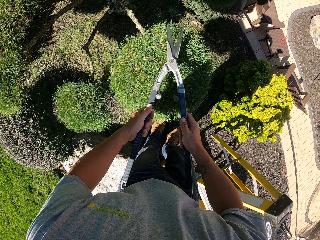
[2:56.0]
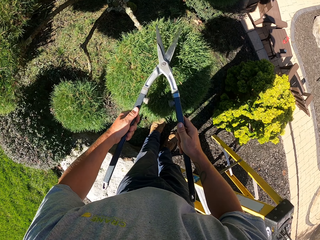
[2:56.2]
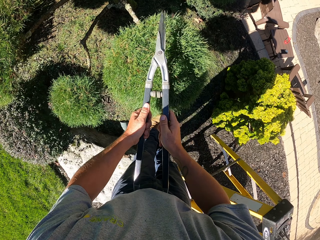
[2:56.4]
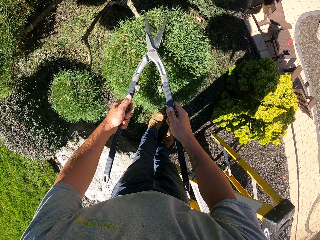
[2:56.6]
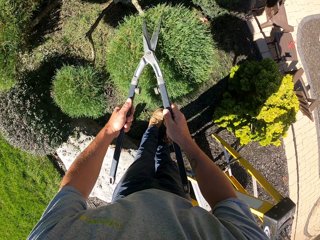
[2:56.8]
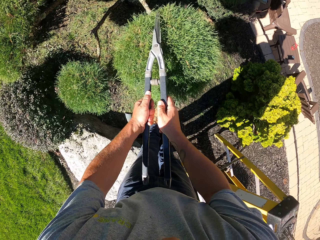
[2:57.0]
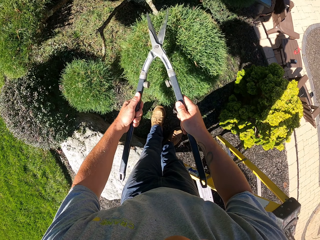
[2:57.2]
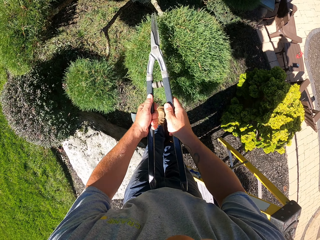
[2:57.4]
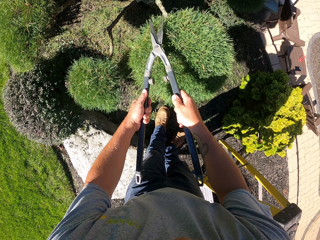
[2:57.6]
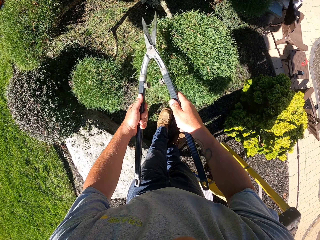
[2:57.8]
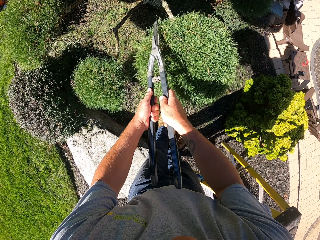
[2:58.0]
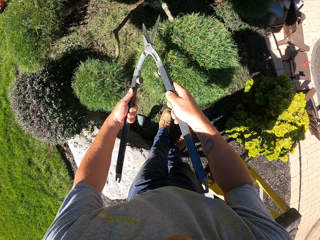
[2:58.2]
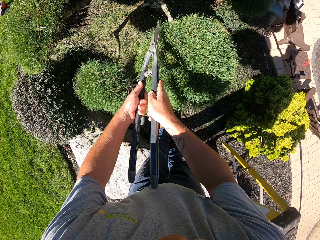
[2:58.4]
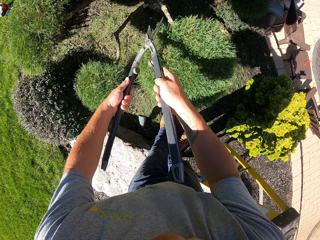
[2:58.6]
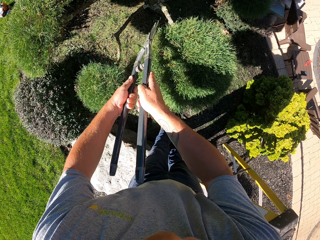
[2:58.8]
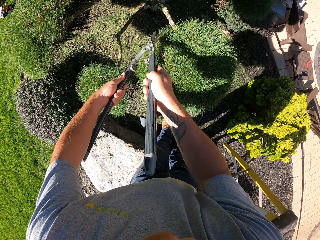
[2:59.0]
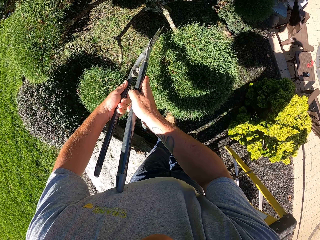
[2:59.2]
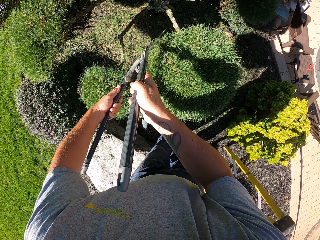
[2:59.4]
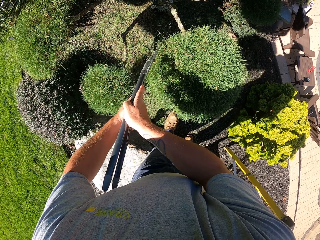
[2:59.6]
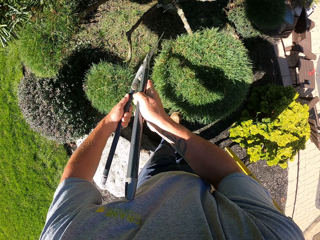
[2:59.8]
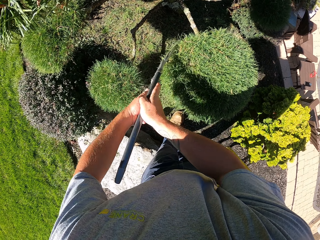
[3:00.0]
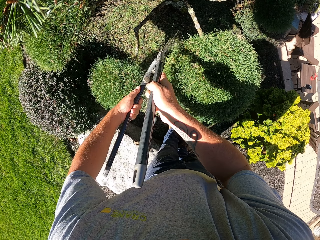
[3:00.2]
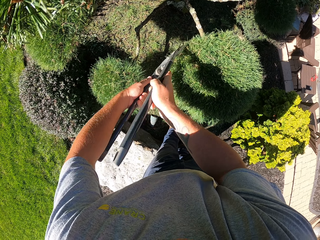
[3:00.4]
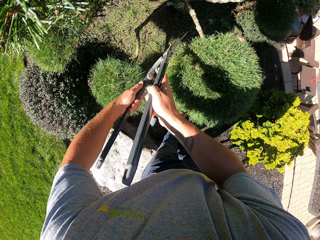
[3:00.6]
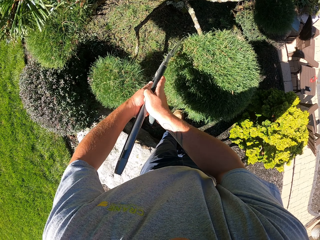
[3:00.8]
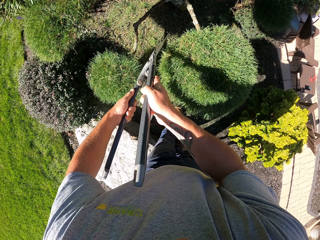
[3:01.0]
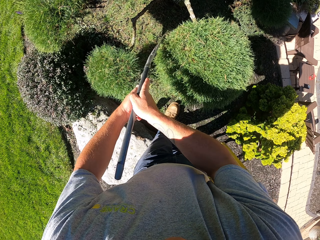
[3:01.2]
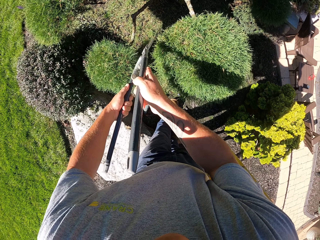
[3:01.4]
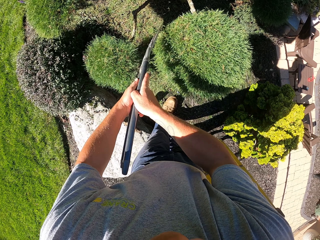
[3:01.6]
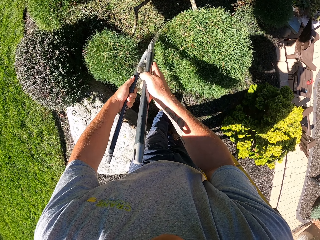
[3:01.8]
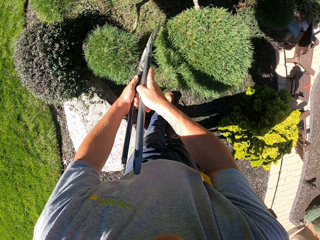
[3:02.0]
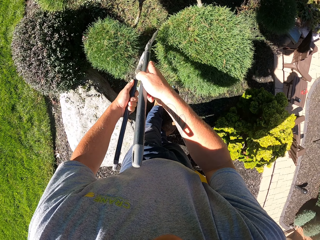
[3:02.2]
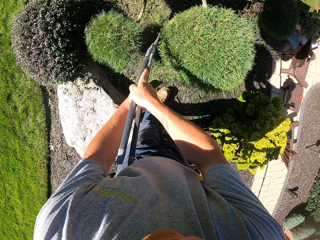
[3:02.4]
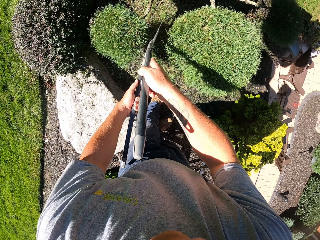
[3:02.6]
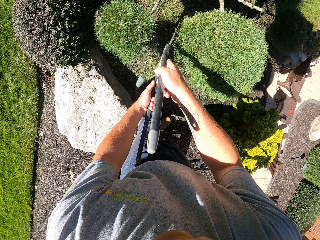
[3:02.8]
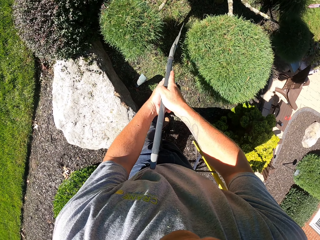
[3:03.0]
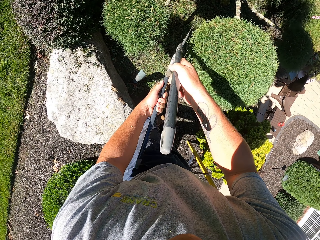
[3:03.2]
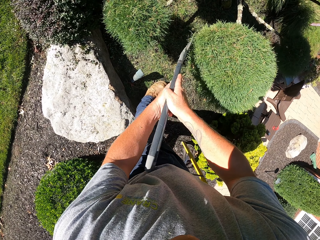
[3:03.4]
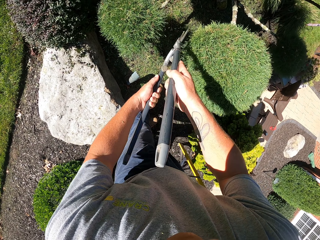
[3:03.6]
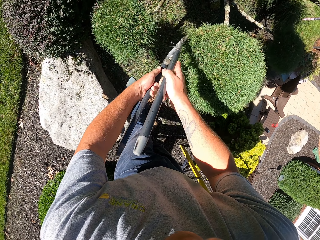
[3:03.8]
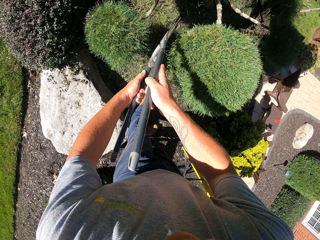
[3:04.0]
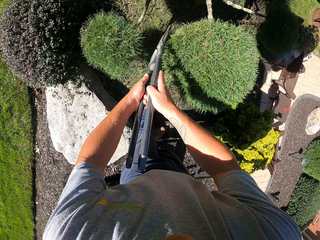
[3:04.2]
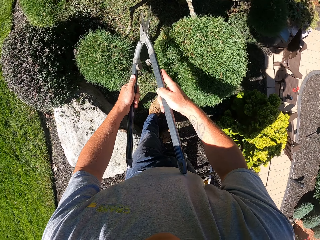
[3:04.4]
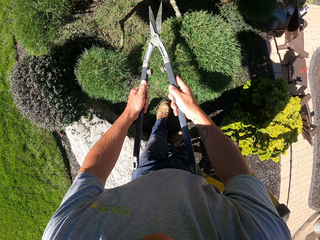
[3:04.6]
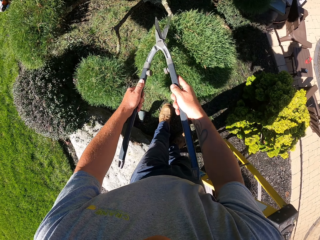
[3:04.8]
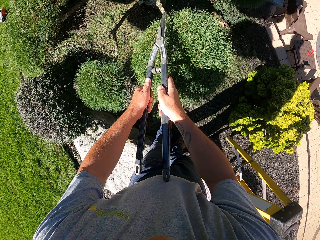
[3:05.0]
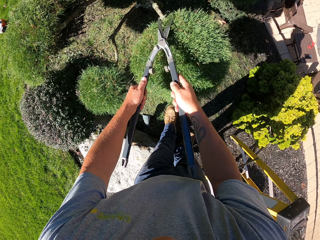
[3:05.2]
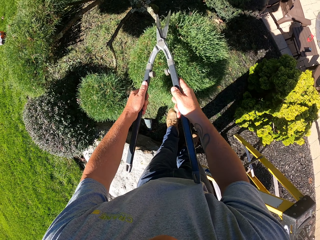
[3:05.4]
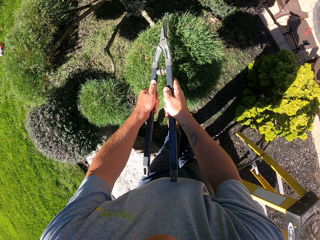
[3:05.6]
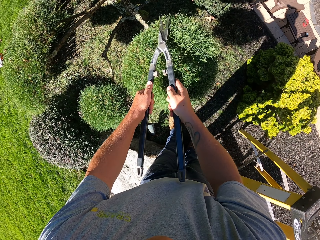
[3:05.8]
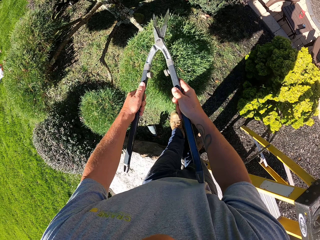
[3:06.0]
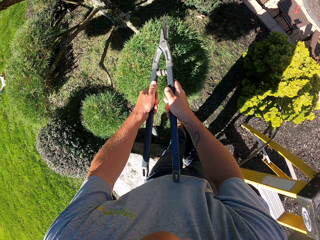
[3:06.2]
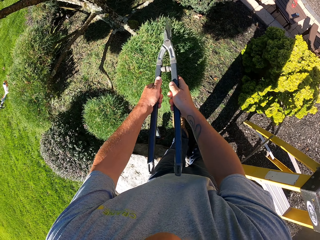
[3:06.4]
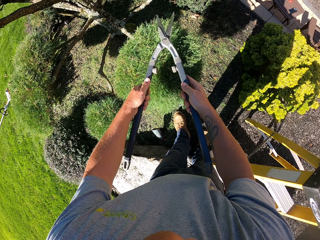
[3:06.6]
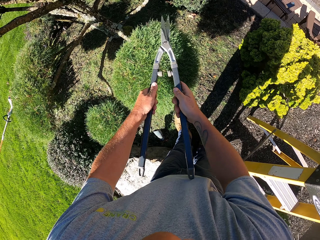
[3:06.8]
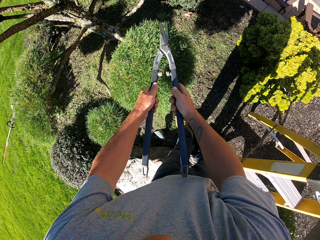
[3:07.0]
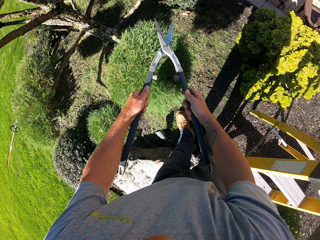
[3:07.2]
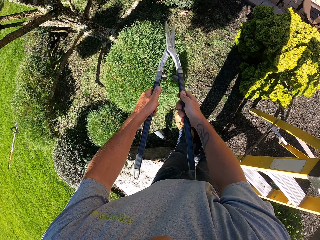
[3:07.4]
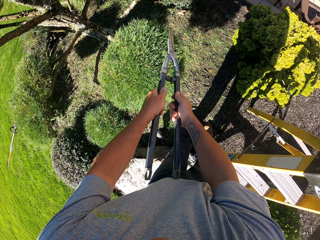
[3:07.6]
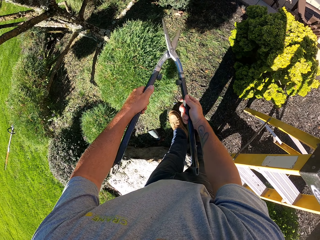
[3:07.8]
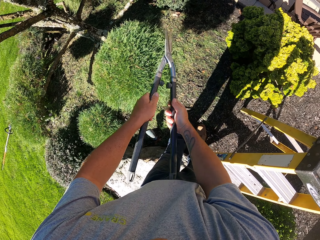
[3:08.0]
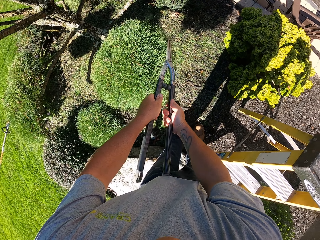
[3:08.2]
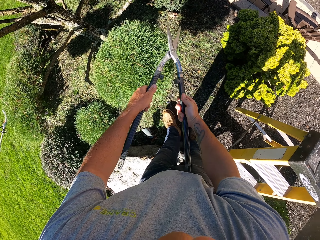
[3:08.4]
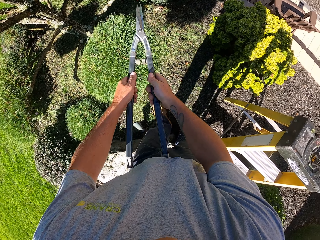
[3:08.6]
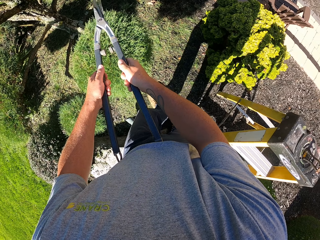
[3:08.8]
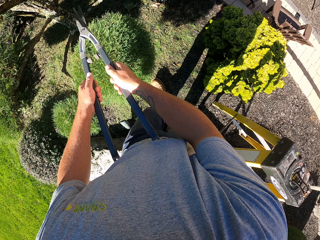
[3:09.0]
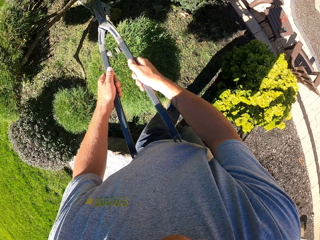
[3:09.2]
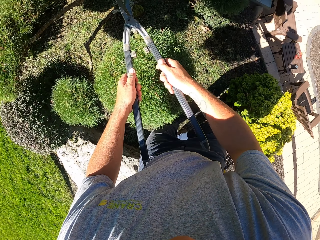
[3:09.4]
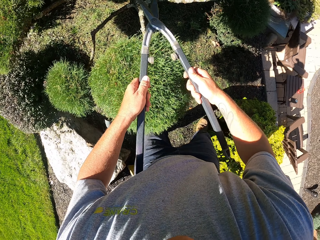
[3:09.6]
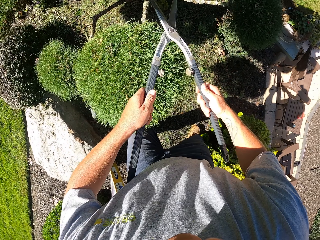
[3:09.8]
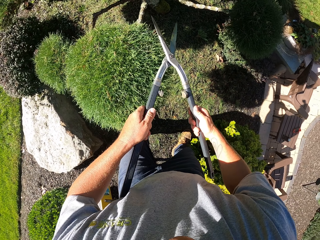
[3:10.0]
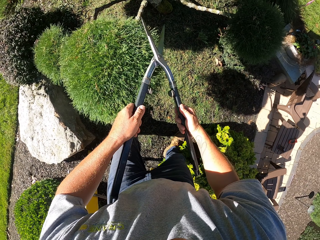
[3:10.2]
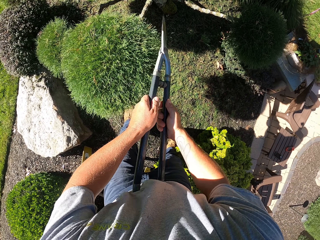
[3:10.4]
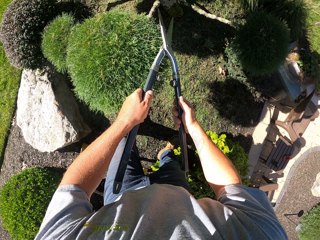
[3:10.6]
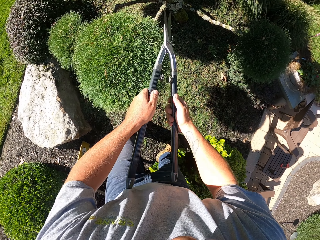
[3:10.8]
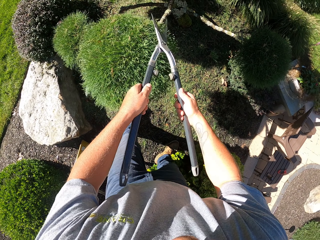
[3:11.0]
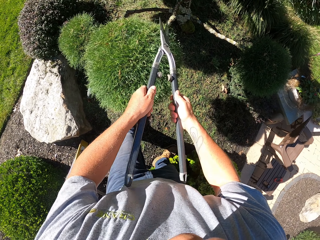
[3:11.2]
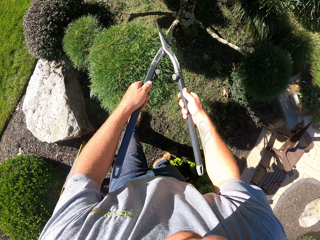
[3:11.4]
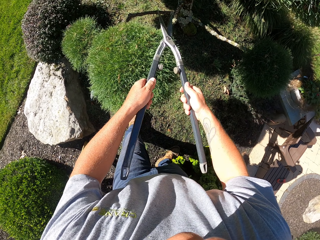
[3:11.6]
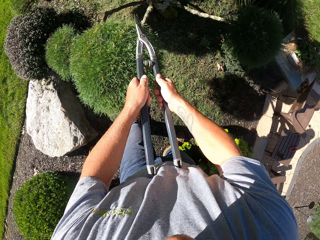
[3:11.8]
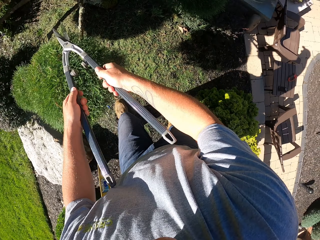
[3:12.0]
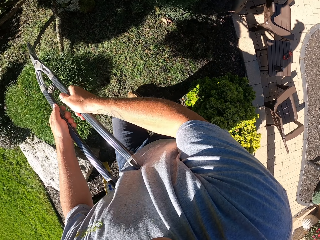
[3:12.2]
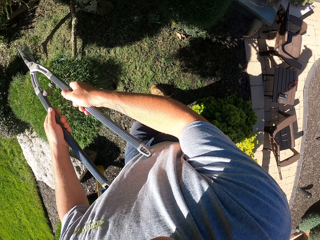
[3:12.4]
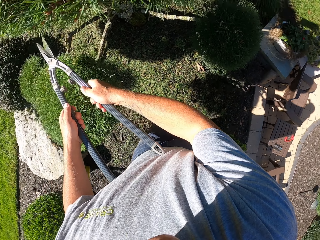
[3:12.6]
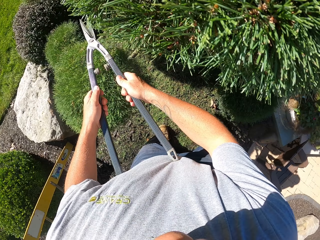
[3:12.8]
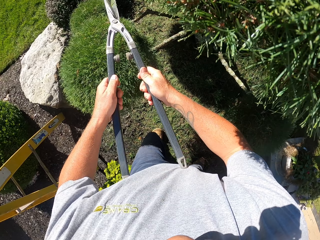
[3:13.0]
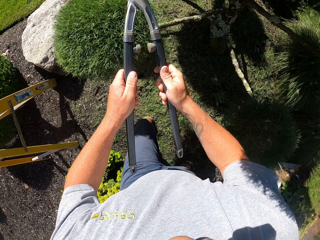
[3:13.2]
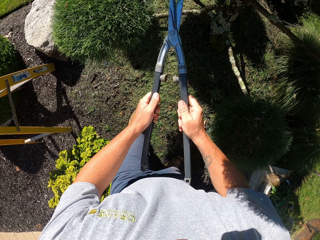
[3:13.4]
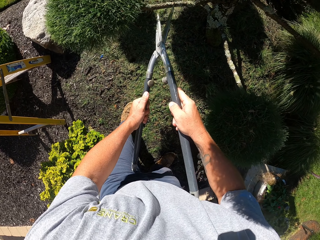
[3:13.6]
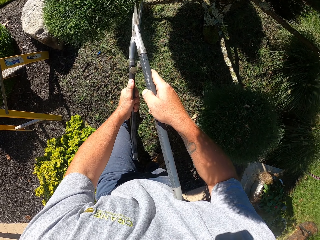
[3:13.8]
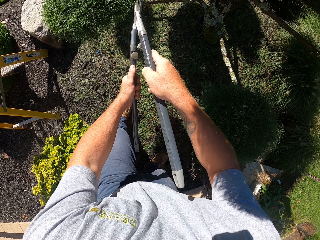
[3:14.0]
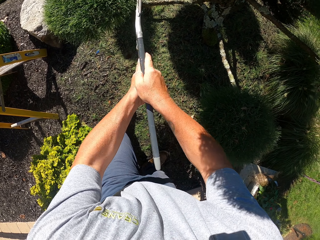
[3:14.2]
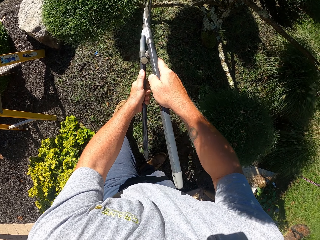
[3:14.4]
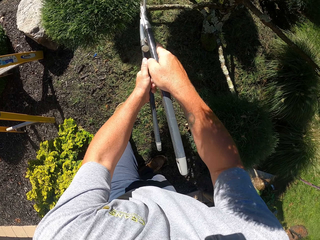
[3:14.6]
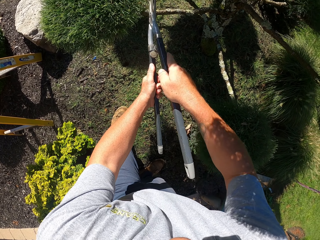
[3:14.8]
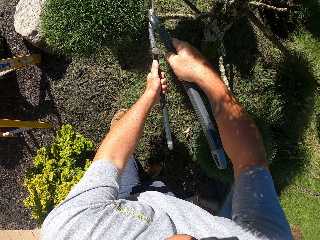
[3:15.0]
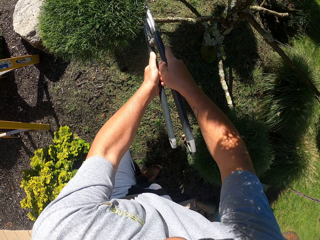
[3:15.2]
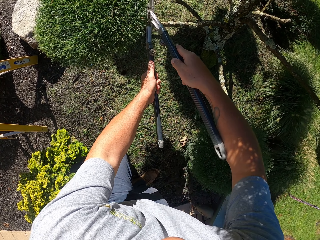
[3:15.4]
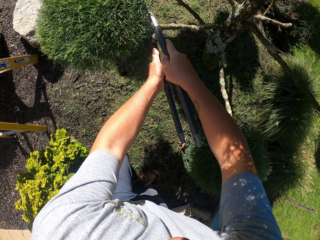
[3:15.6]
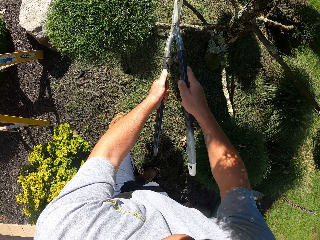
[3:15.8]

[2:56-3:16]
The camera wearer trims the shrubs with pruning loppers or hedge shears. They walk around. They trim the shrubs with the pruning loppers.

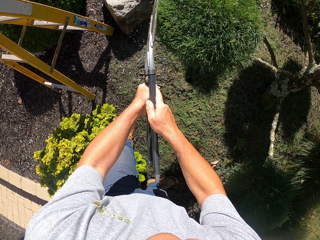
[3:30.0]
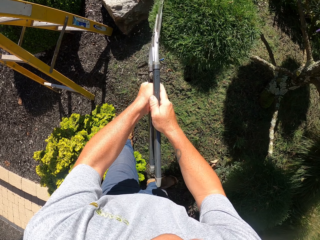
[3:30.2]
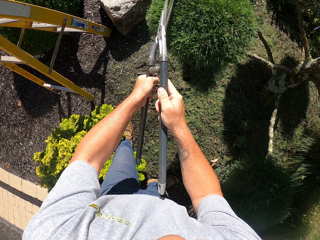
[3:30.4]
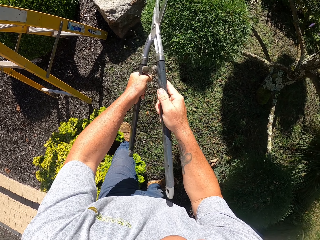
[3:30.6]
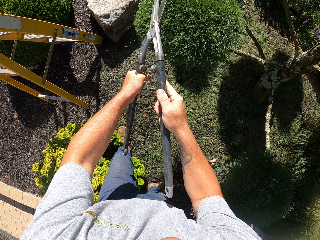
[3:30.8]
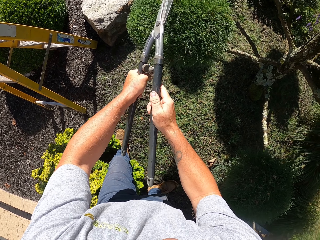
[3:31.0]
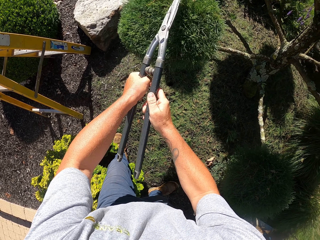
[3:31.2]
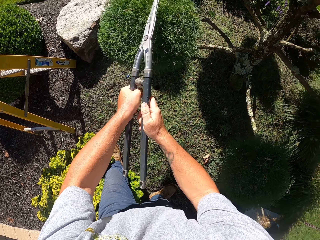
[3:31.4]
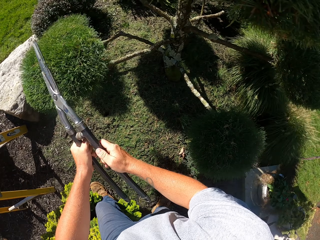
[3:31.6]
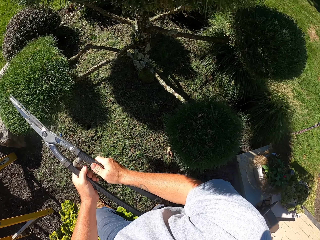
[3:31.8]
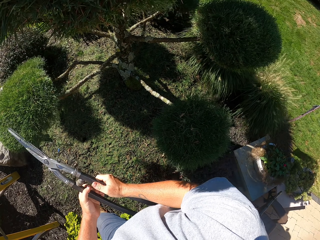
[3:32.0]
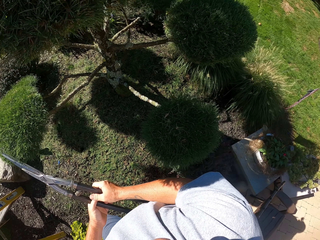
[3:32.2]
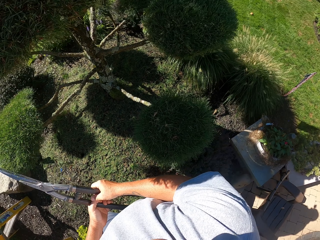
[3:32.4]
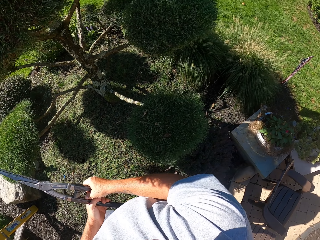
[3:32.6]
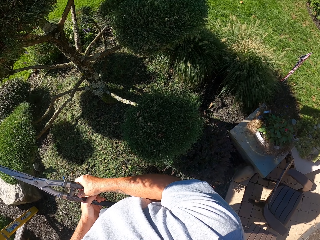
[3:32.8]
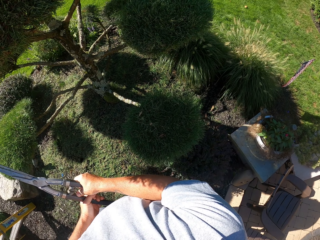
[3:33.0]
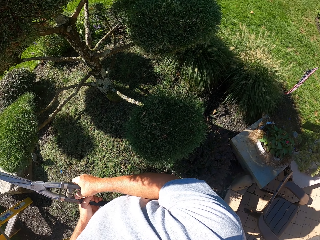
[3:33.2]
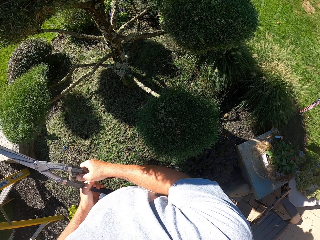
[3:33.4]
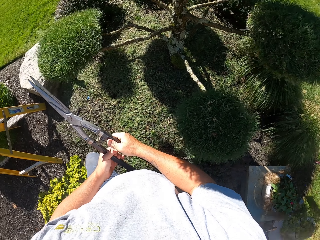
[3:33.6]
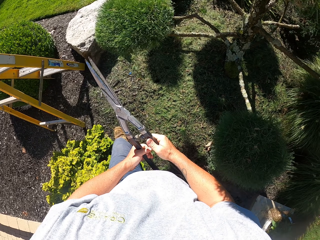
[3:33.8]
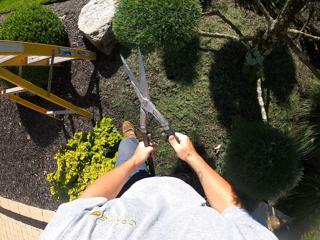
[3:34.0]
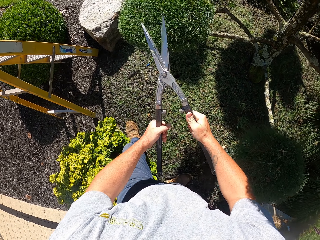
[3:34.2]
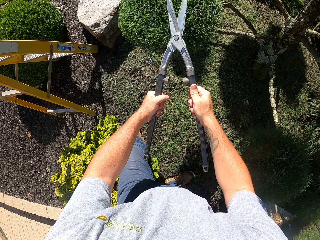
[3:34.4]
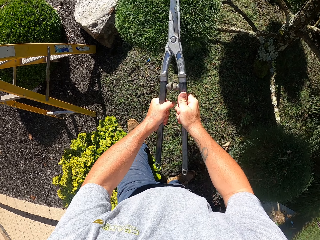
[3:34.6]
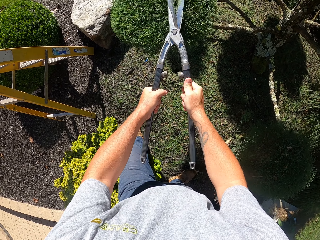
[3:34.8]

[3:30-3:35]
The camera wearer looks around.
